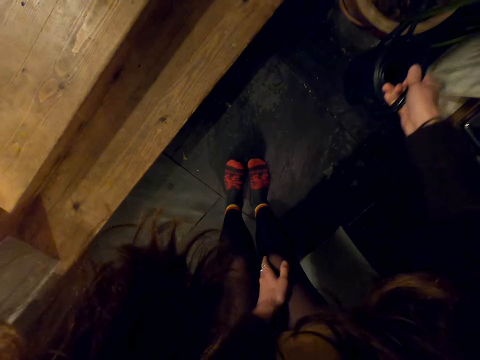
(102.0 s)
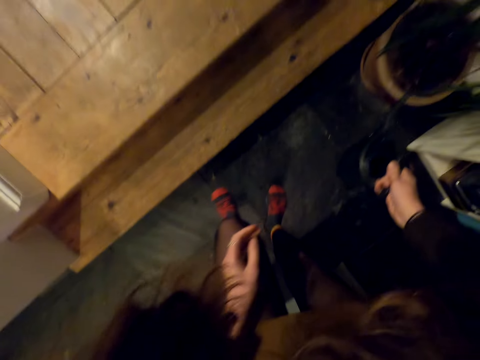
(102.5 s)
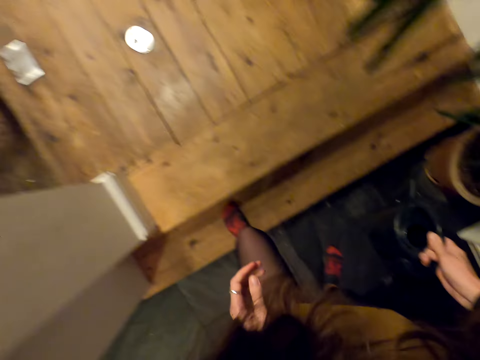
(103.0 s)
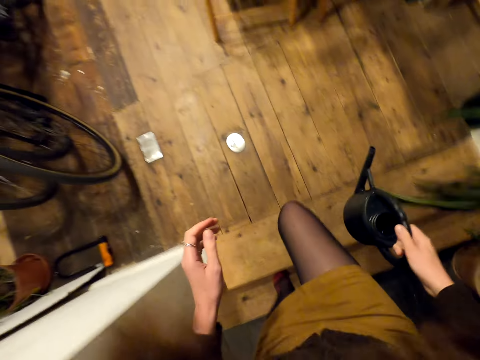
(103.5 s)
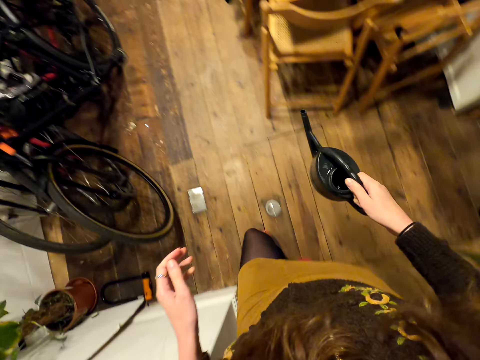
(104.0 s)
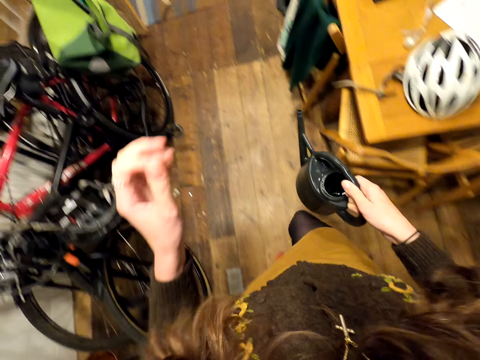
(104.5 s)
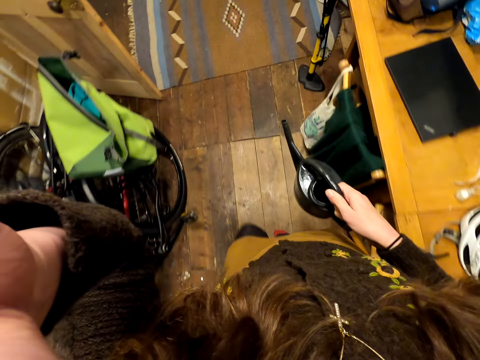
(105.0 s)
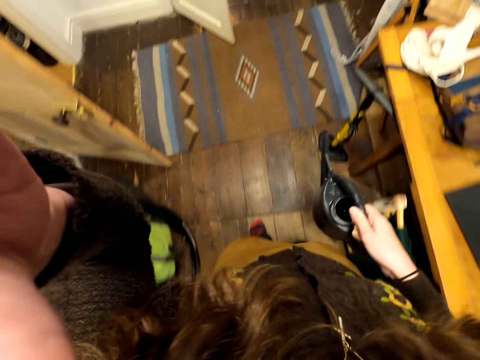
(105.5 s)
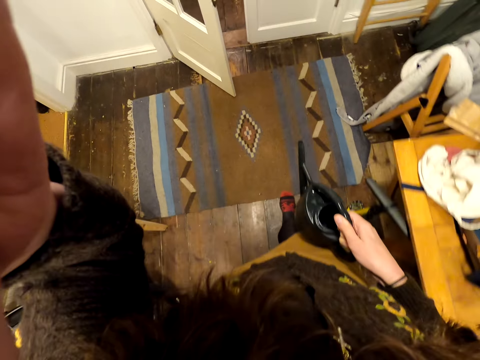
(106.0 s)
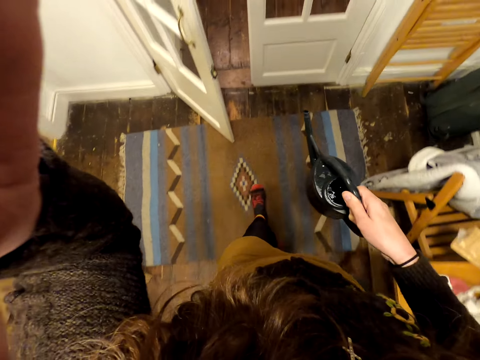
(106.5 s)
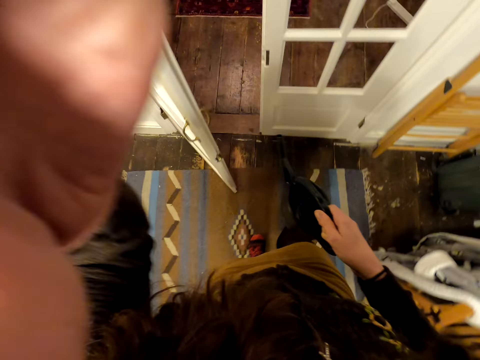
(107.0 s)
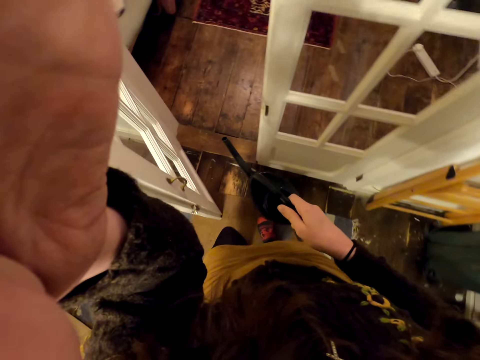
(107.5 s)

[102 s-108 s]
The camera wearer moves a hand towards the head. They adjust the camera.
